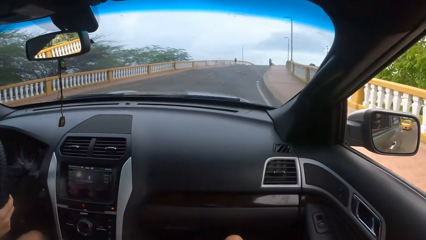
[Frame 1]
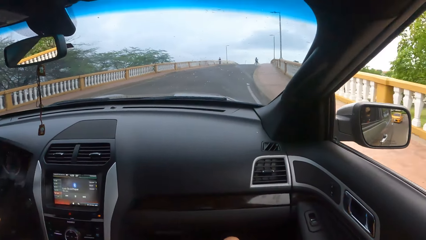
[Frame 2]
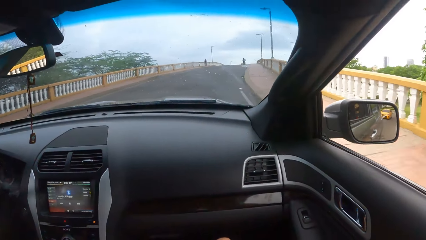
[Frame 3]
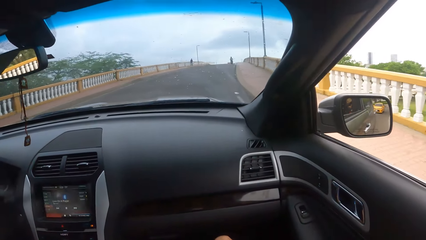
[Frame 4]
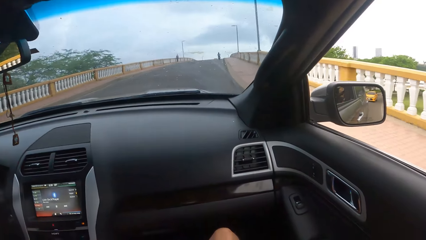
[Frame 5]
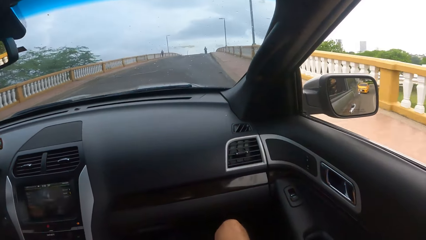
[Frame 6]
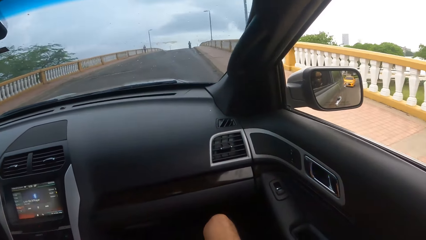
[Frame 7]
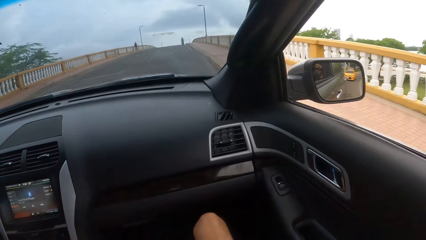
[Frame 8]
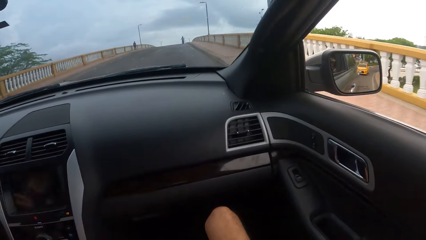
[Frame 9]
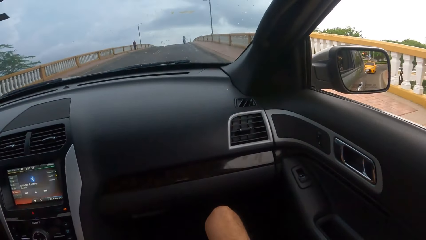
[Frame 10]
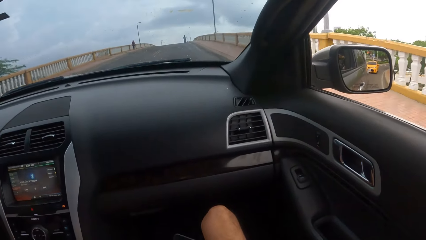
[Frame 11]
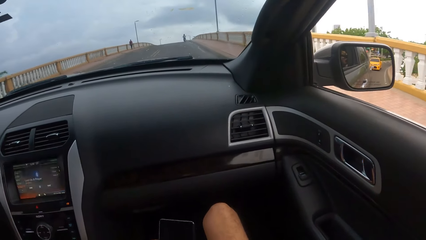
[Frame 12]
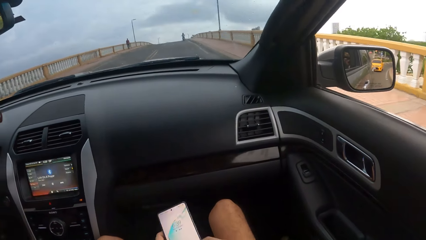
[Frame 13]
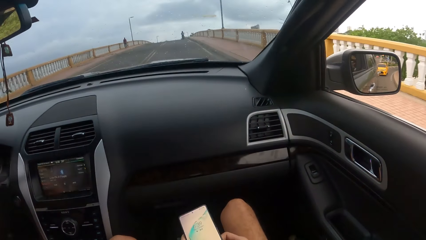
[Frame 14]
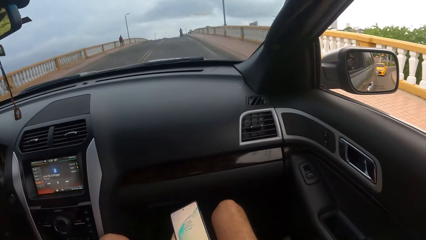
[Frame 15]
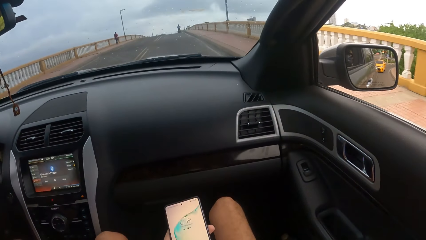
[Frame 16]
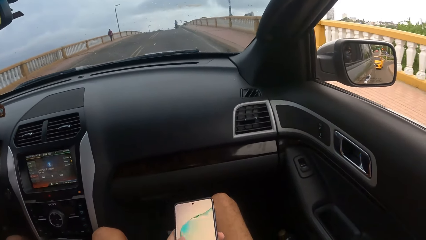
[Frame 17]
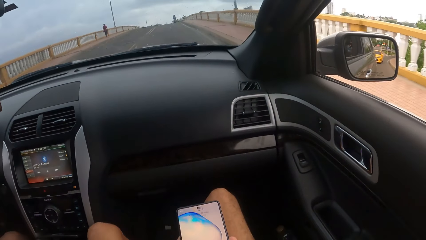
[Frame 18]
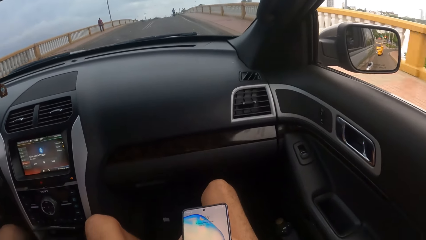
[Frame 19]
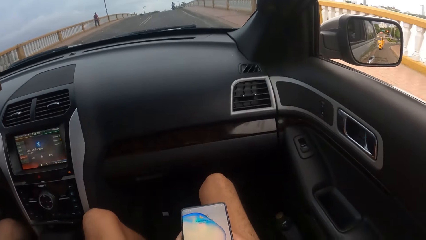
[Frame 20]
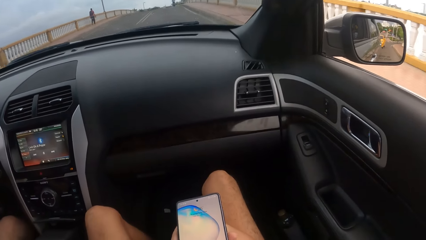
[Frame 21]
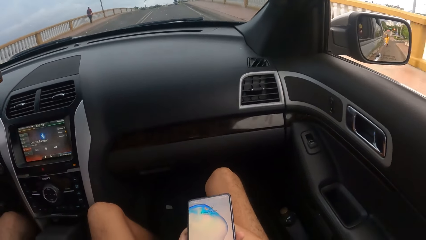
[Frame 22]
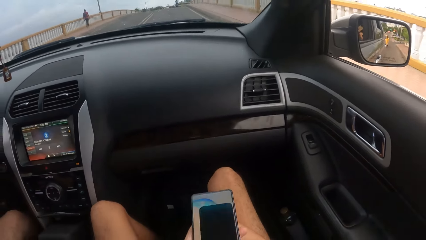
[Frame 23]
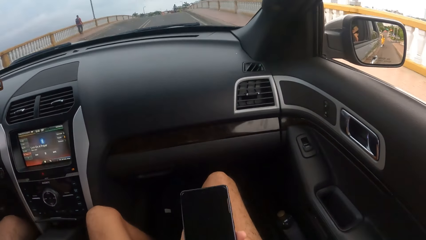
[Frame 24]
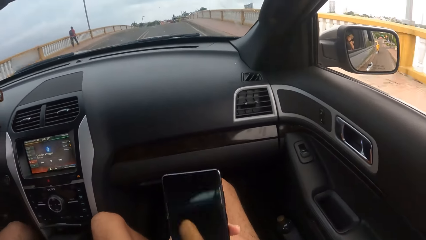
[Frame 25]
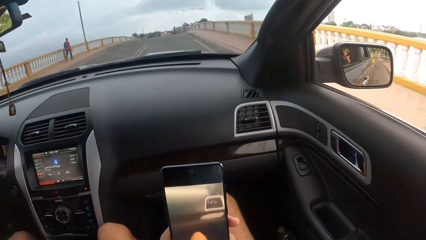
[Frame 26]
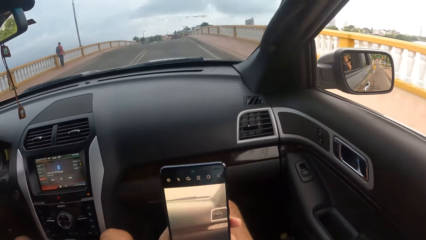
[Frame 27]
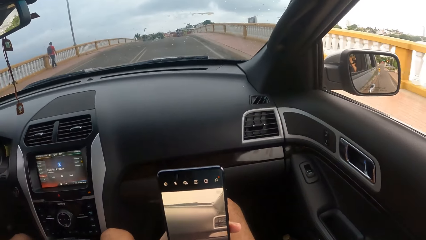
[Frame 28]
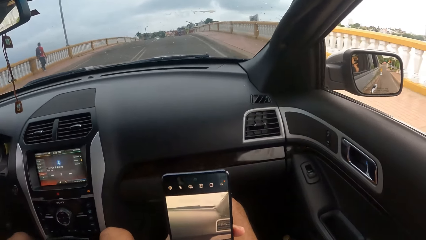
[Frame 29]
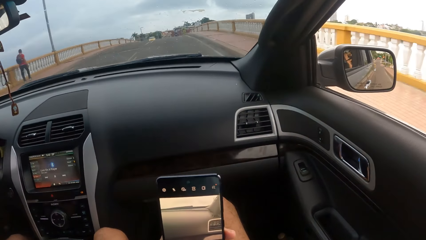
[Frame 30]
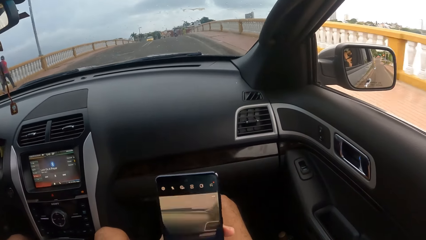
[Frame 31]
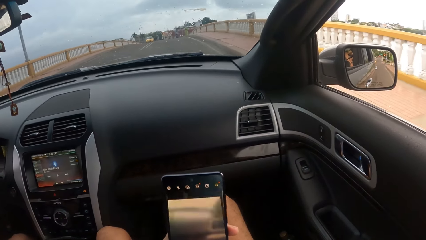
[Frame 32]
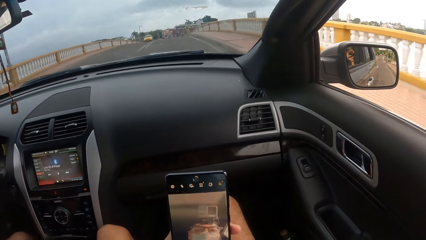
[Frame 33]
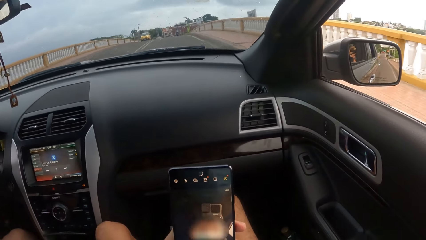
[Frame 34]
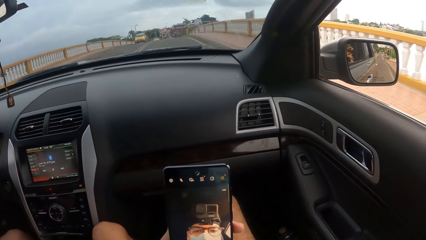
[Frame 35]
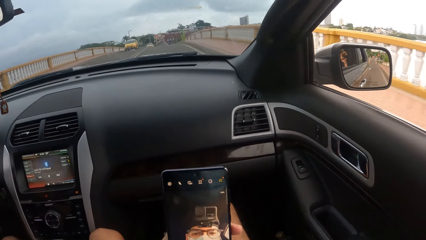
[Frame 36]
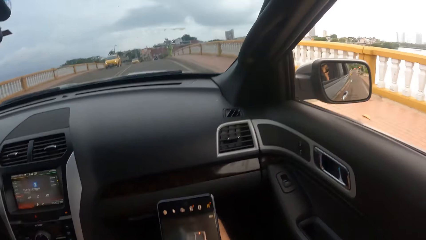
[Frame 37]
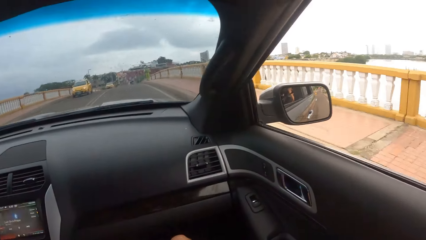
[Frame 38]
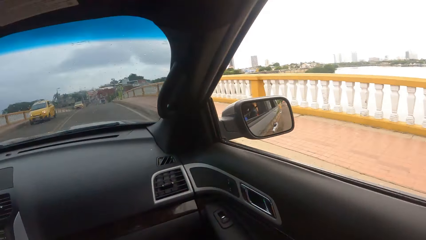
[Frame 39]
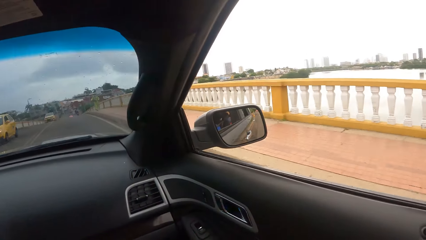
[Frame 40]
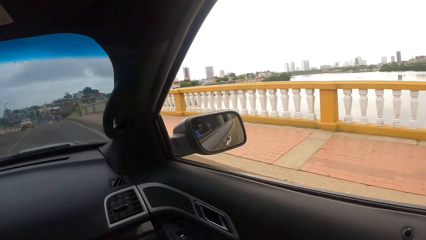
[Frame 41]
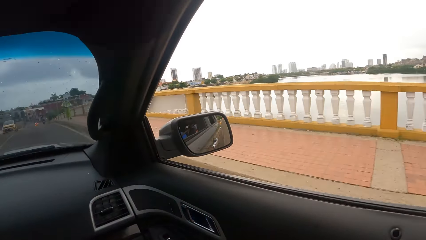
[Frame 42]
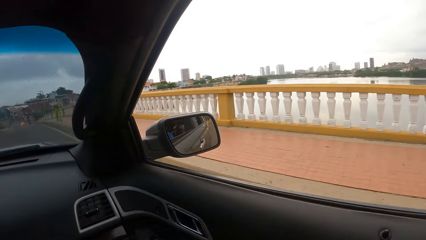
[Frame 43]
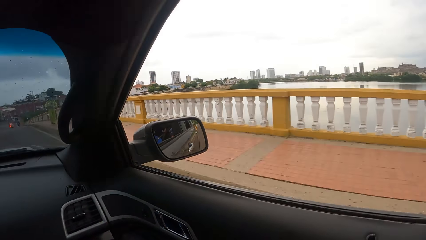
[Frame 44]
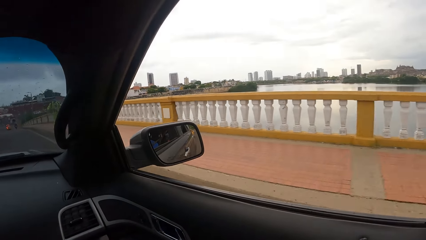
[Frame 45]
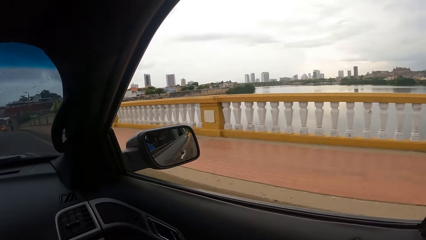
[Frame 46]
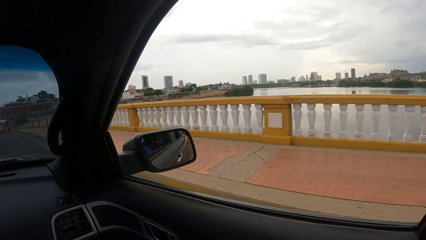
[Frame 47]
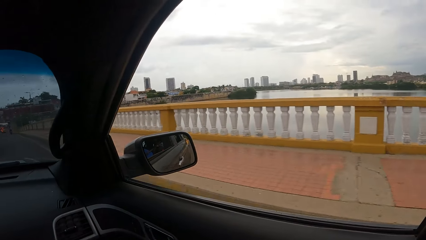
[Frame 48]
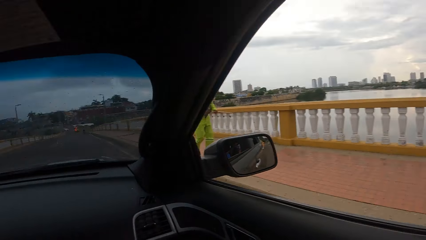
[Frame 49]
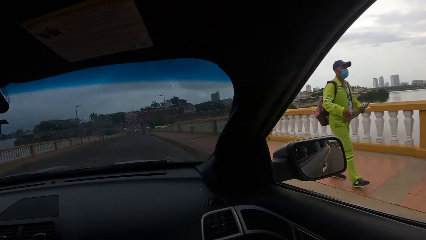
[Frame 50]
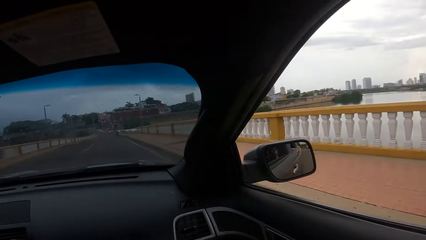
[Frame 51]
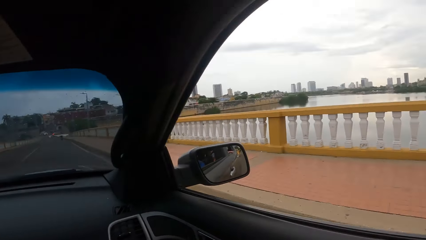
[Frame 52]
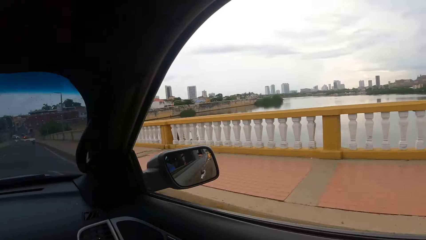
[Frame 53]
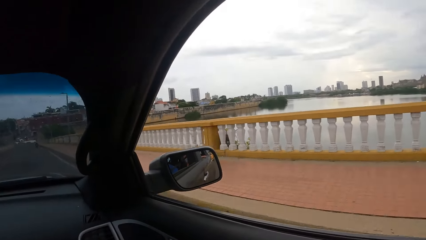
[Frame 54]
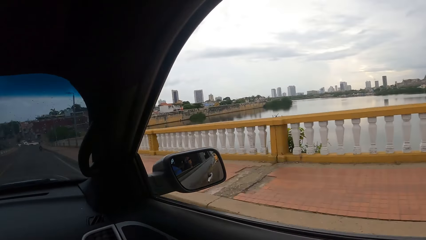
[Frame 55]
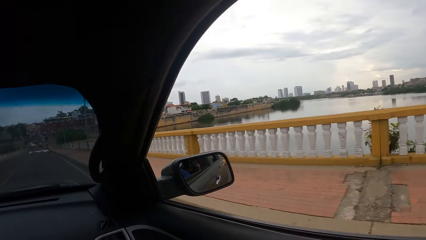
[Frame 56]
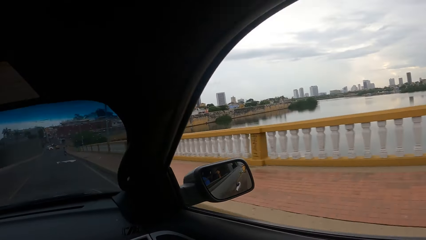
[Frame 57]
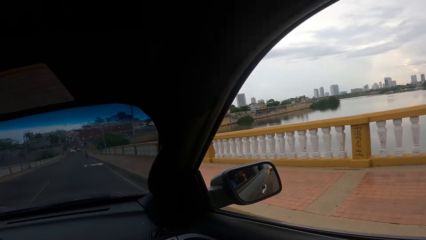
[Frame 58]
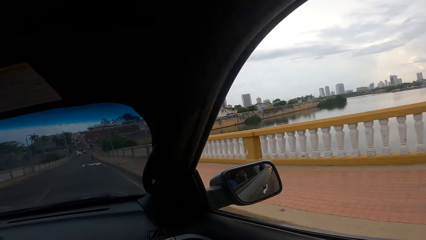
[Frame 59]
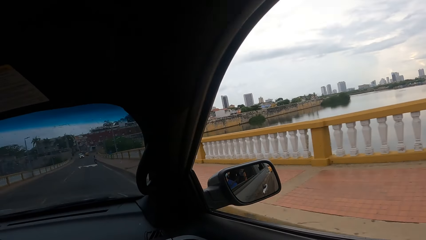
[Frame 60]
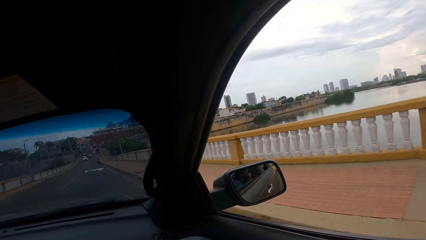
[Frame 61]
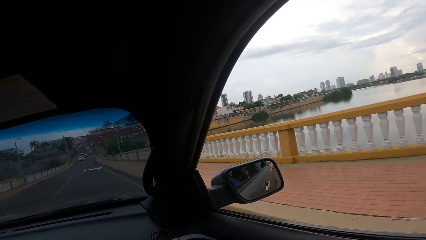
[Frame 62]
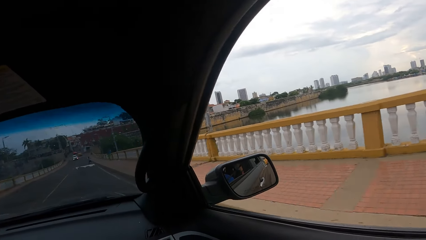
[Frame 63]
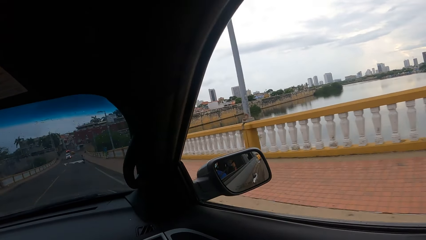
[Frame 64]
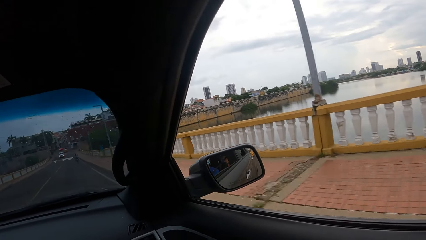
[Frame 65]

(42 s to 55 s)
The camera wearer picks up a phone. He operates his phone. He raises his phone. He looks around.

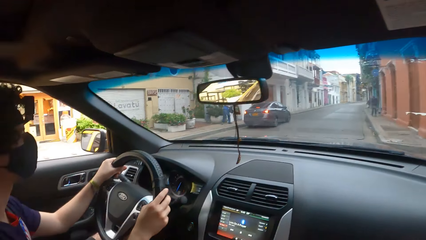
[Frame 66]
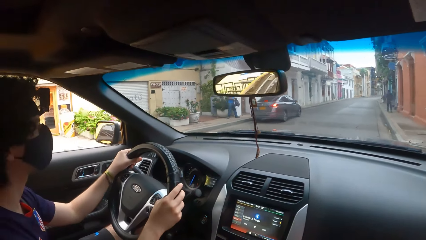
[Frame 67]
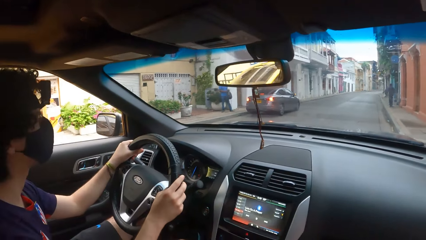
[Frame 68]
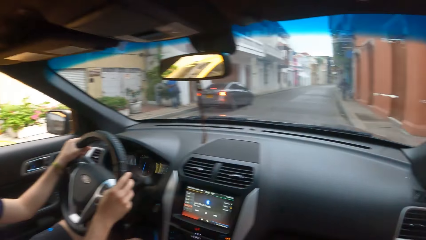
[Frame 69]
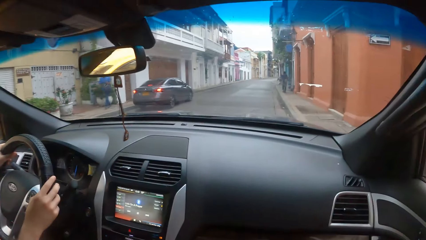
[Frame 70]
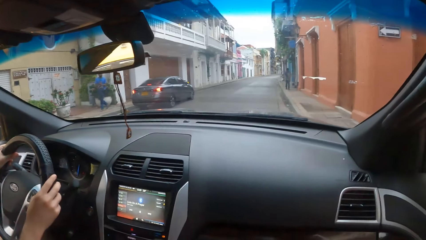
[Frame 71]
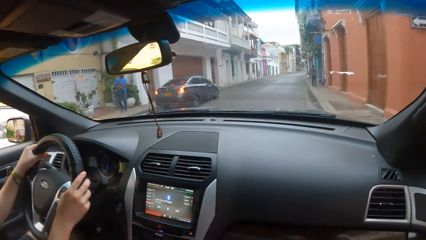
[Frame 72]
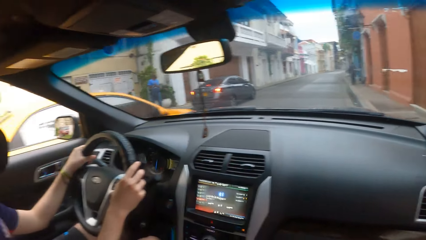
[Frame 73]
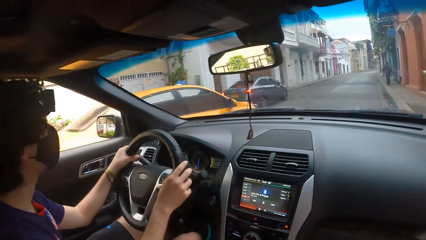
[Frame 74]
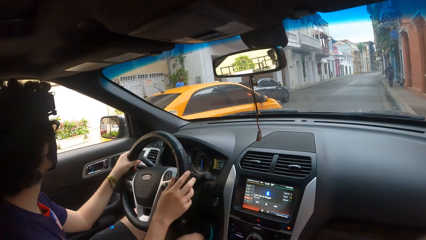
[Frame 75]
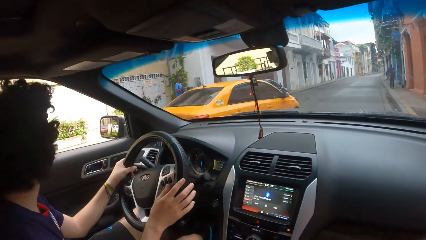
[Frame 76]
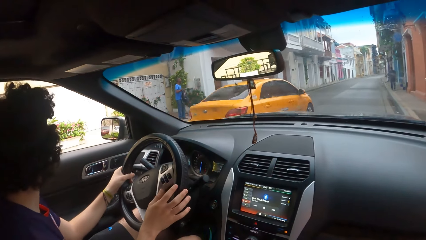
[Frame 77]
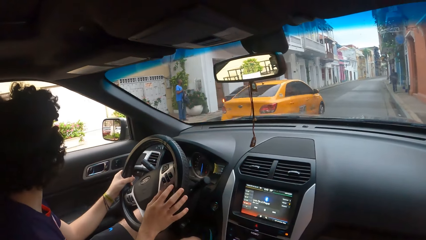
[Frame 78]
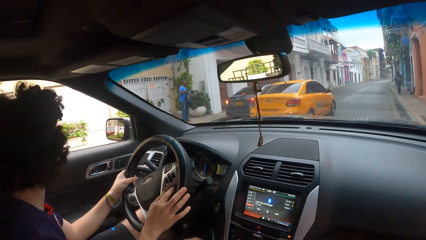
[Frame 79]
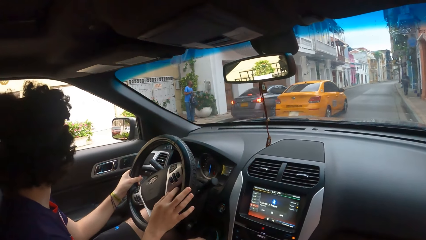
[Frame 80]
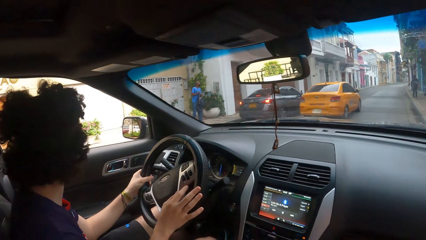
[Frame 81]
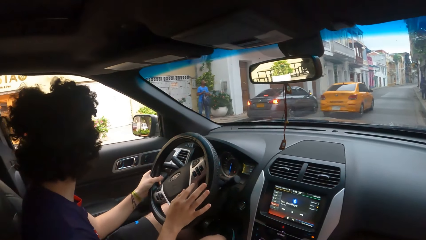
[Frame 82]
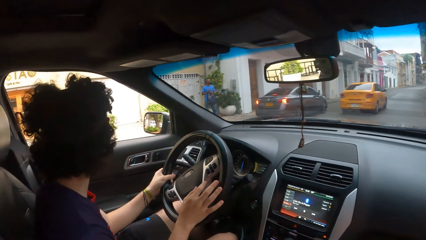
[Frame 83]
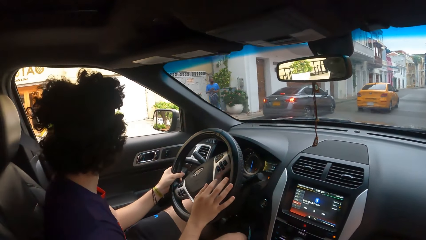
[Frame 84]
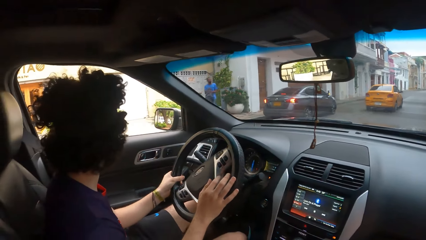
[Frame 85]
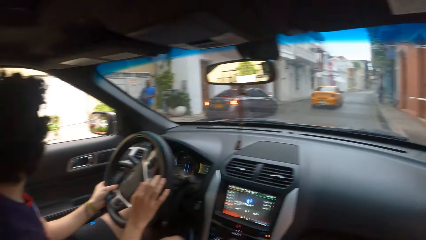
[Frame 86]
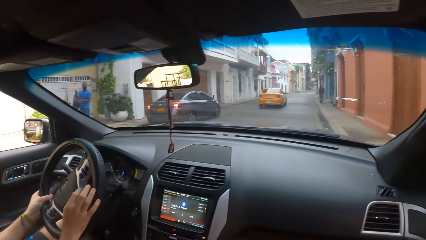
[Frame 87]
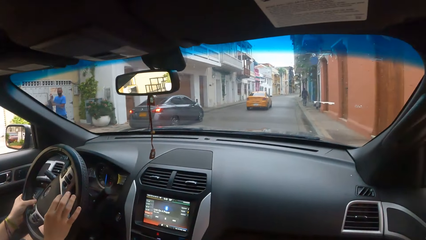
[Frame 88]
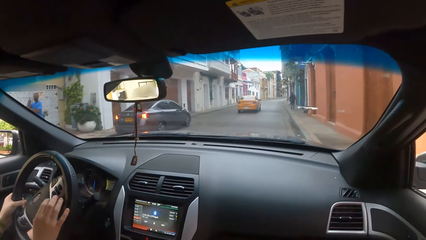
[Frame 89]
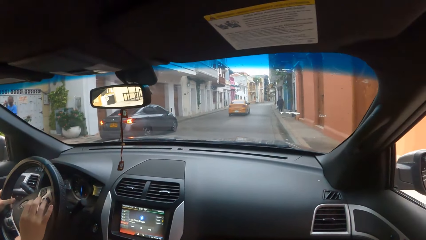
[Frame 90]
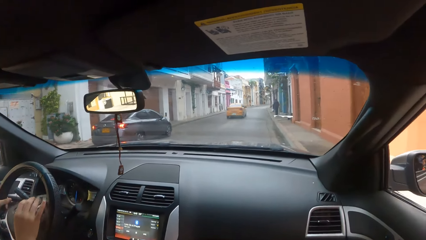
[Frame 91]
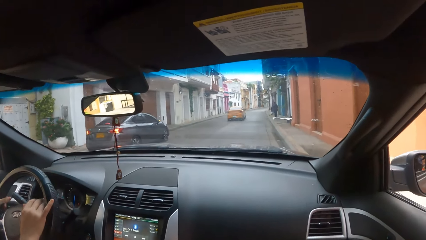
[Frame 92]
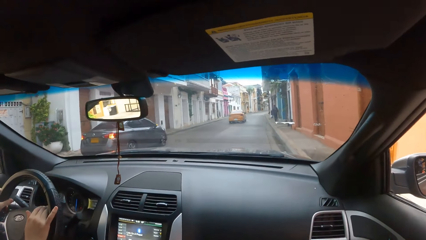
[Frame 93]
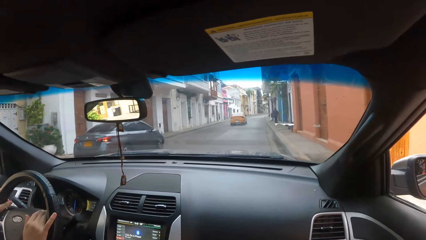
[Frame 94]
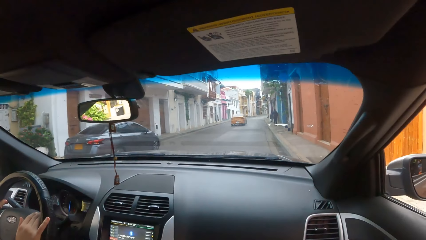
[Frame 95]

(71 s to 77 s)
The man stops the car. The man looks at the left side.
